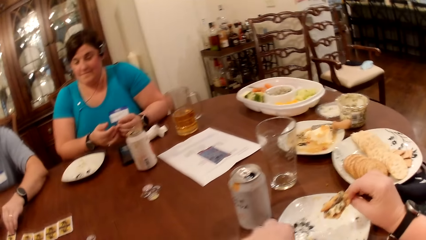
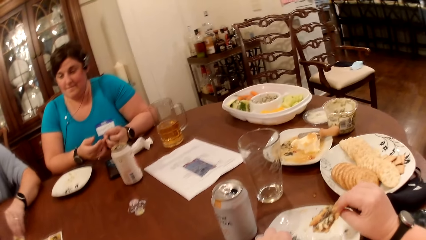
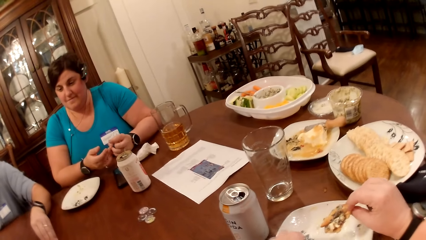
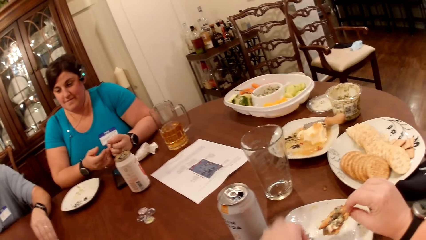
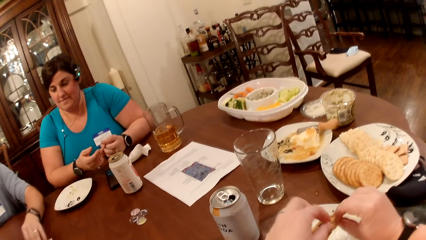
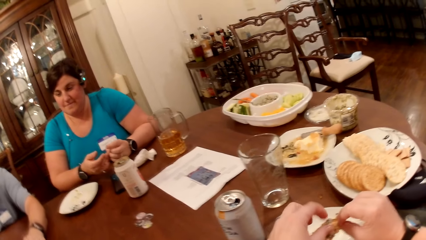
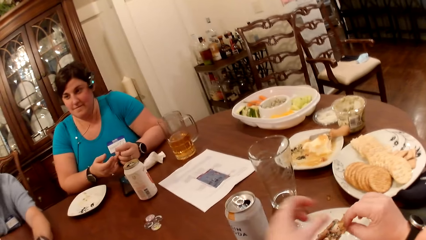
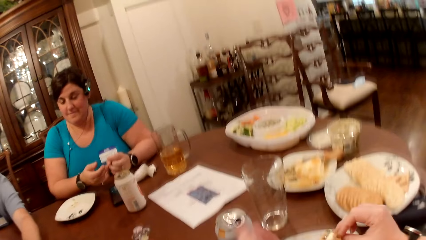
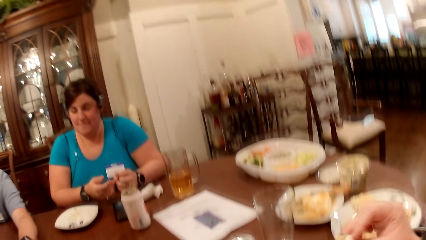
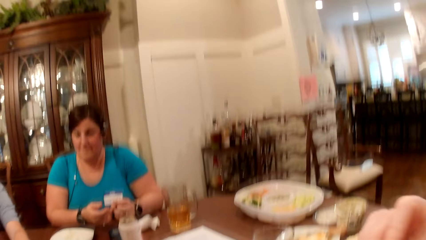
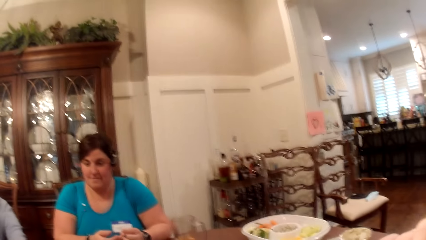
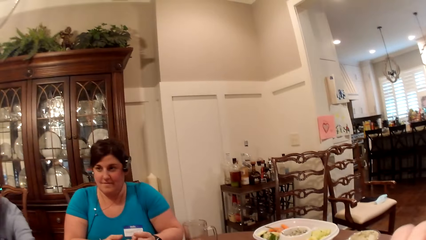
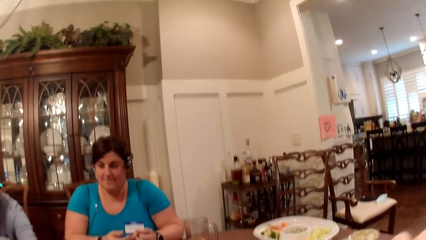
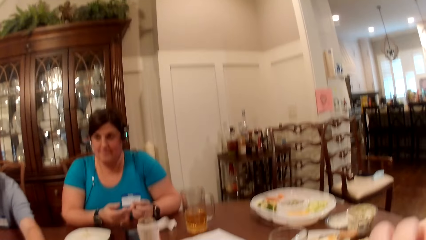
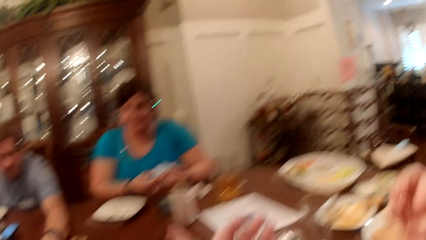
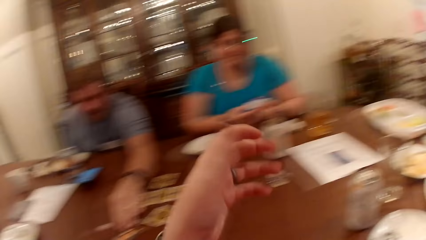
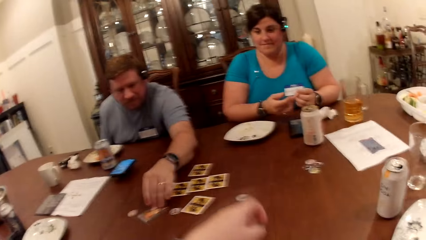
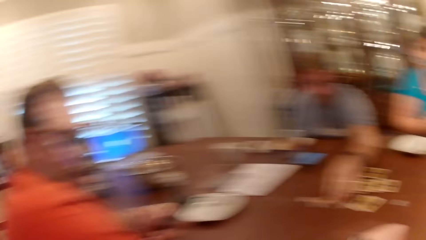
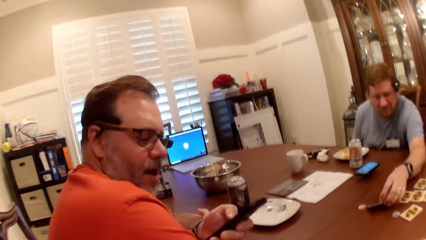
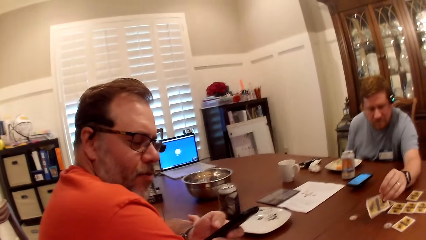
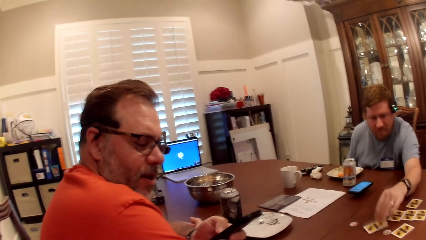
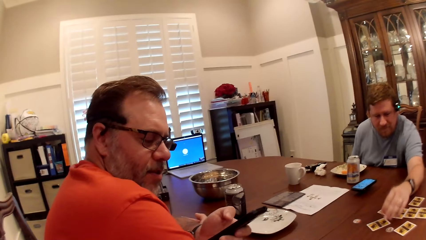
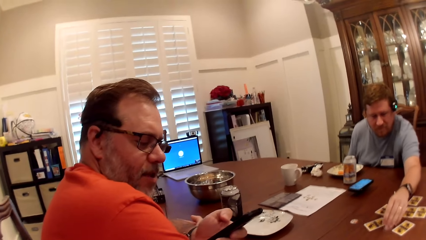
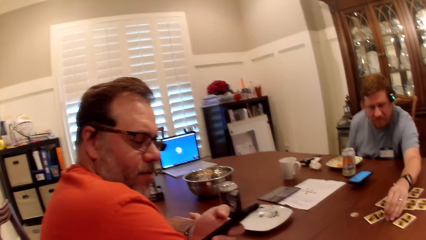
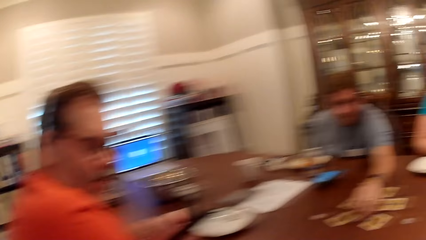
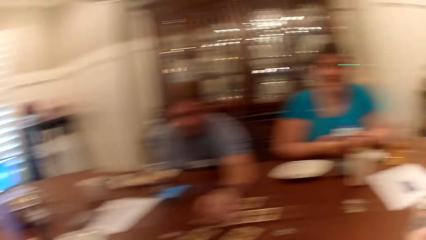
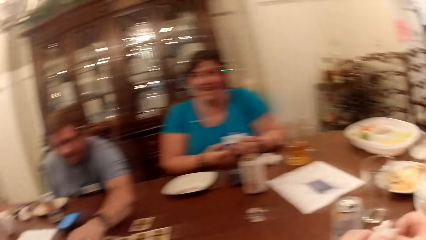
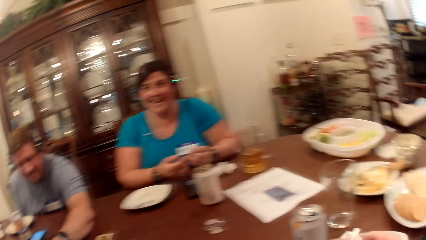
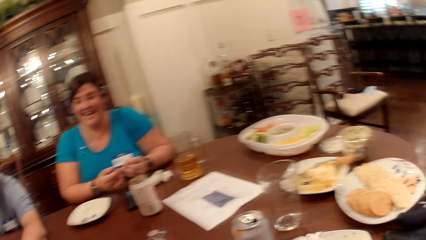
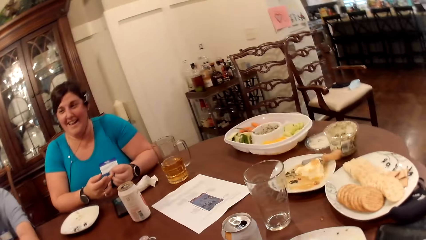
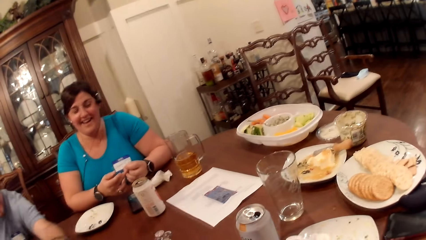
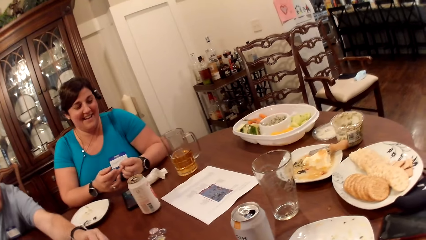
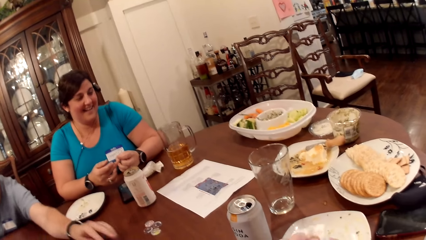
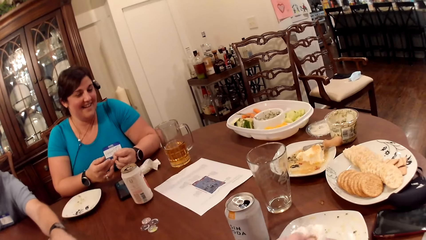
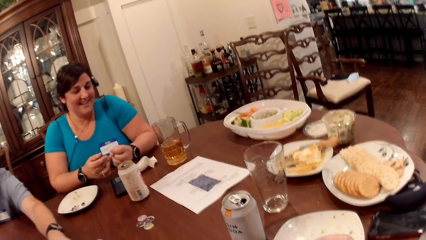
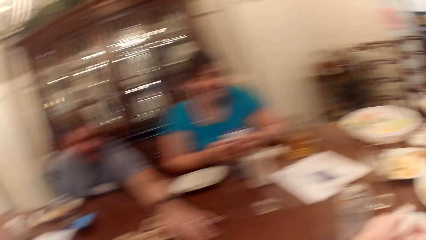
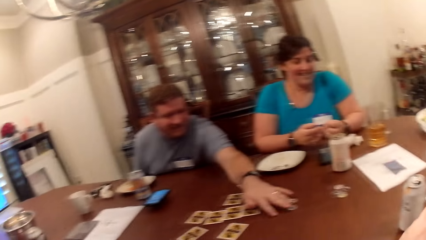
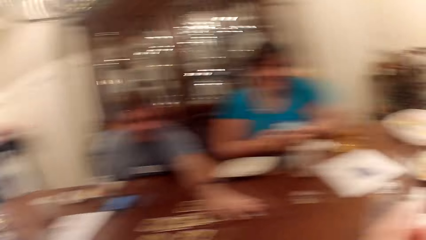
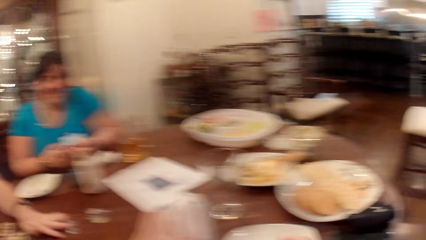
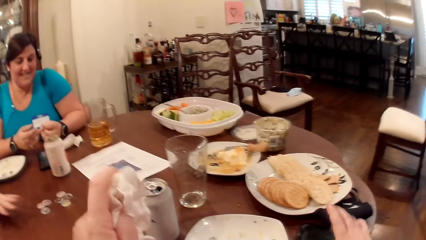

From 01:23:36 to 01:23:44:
The camera wearer picks a piece of food from the plate with her left hand. She puts the piece of food on the food in her right hand. She eats the food with her hands. The man turns the card over on the table with his left hand. Another man operates his phone. The first man picks some chips on the table with his left hand. The camera wearer wipes her hands with the hand towel.
